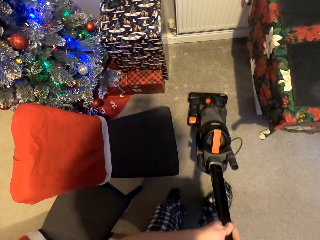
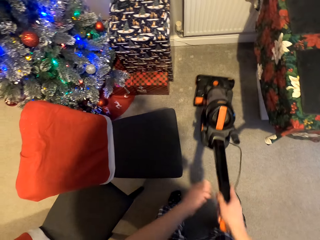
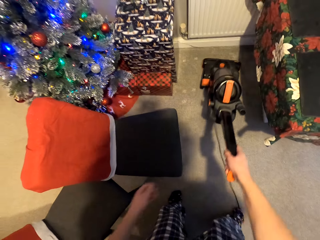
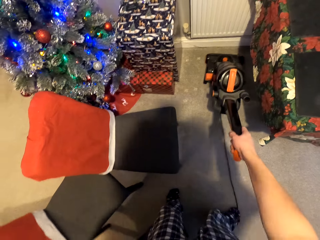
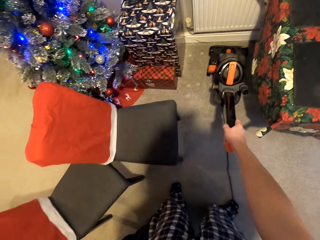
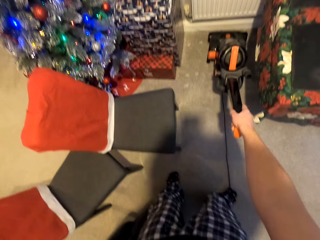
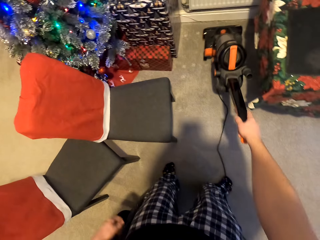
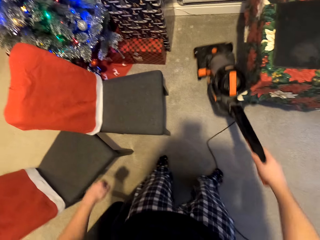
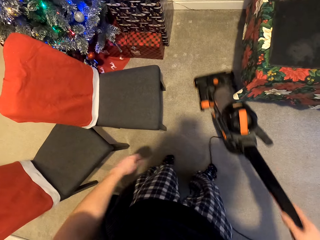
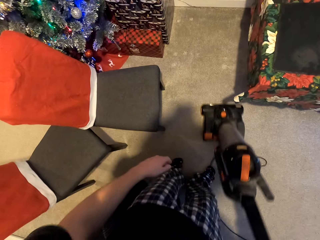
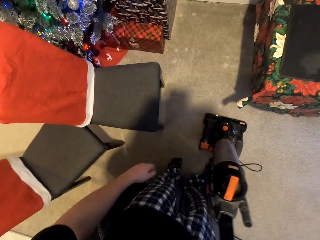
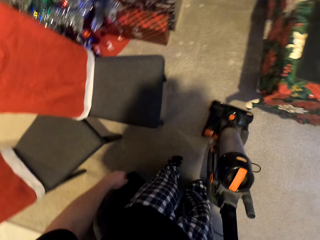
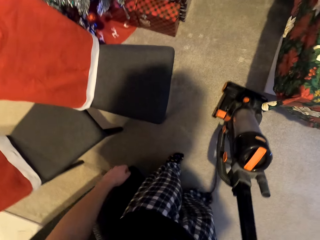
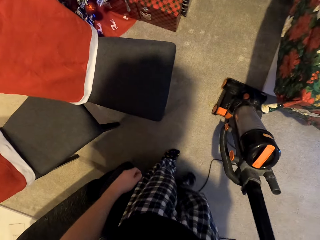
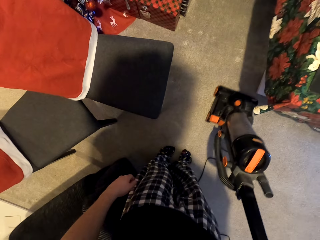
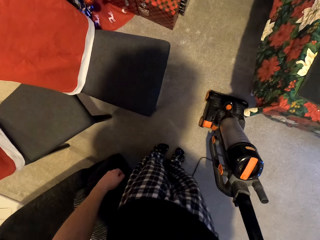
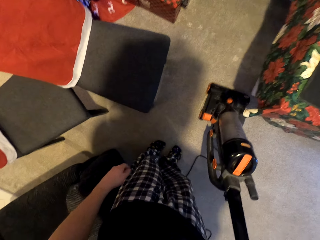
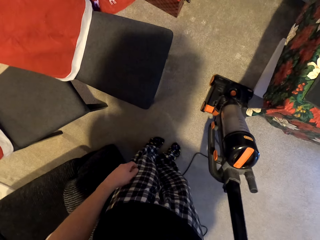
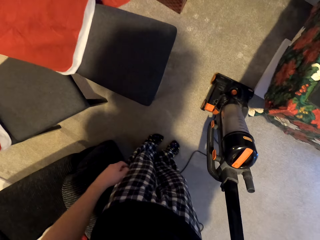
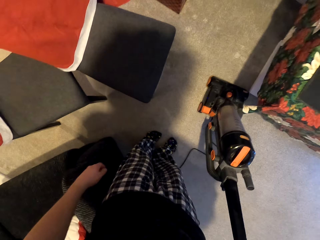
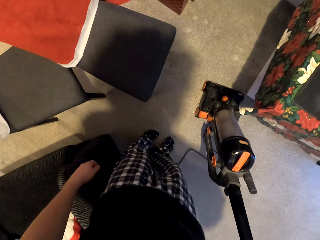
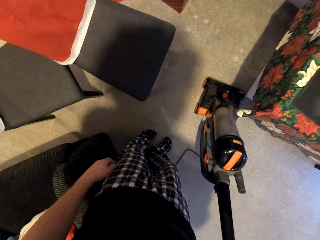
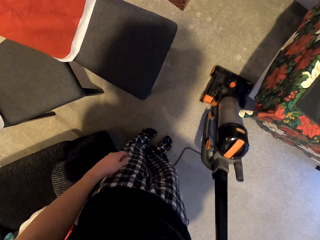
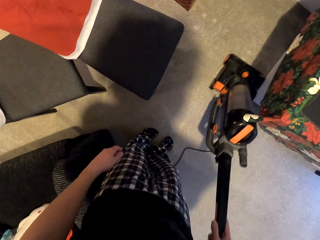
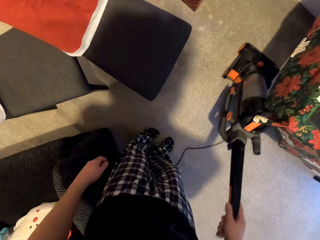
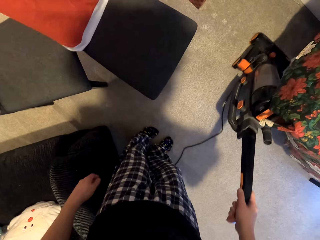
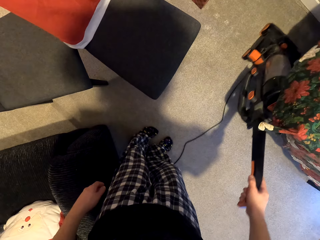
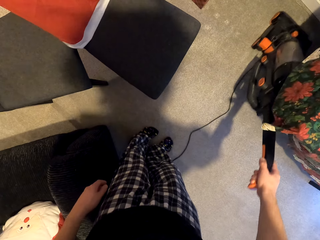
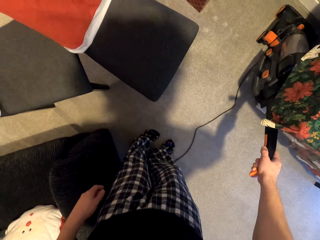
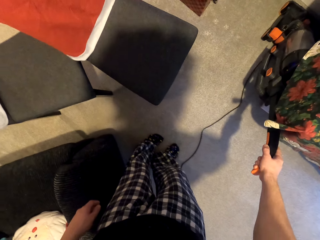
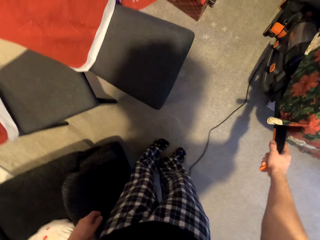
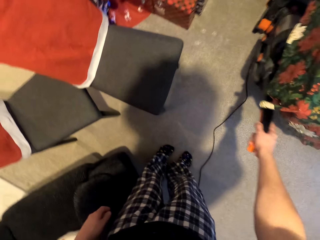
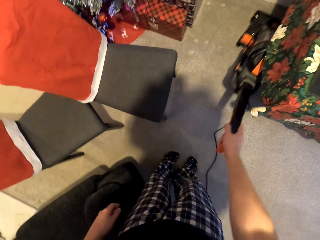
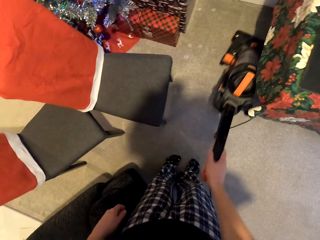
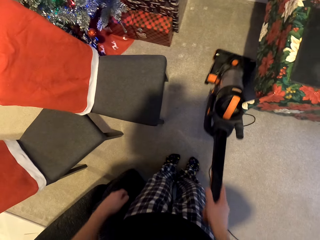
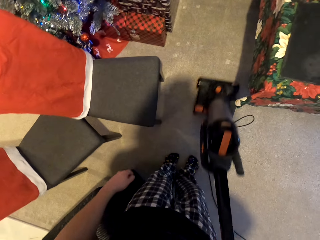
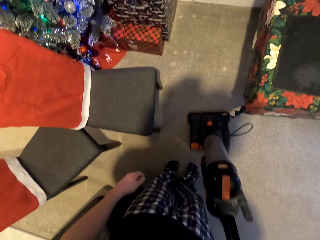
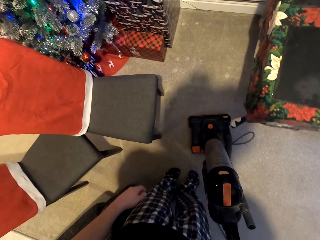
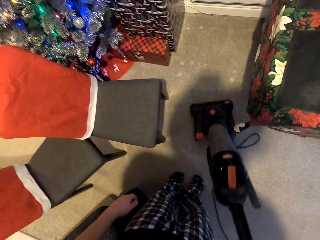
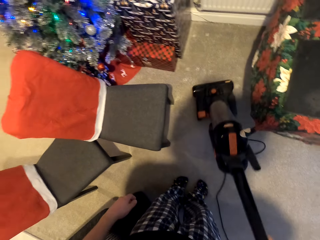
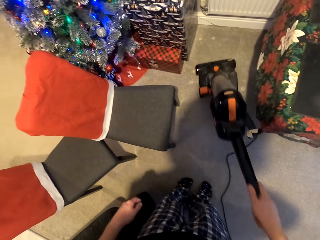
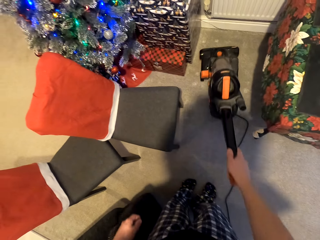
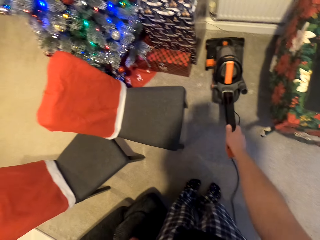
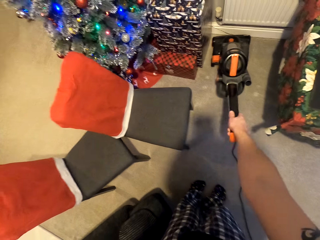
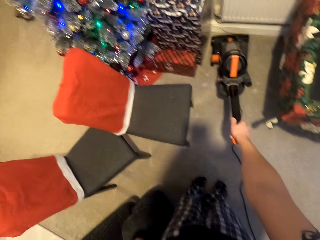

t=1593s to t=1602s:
The camera wearer pulls the vacuum cleaner downwards. They move the vacuum cleaner upwards. They pull the vacuum cleaner downwards. They move the vacuum cleaner upwards. They pull the vacuum cleaner downwards. They move the vacuum cleaner upwards.

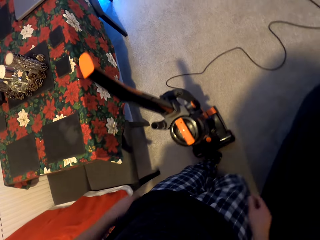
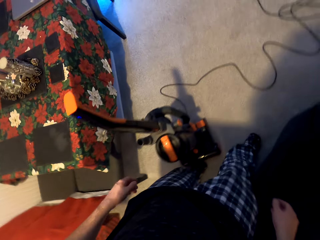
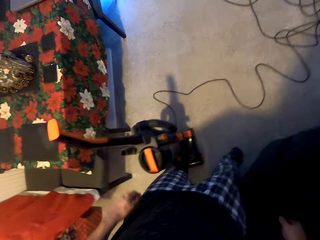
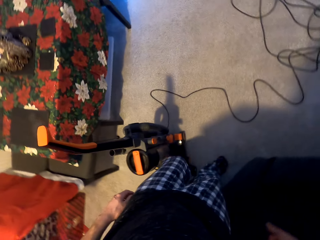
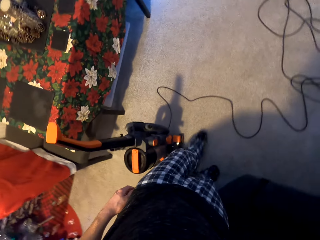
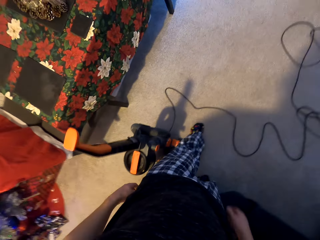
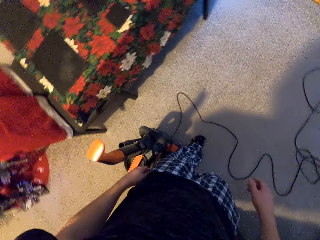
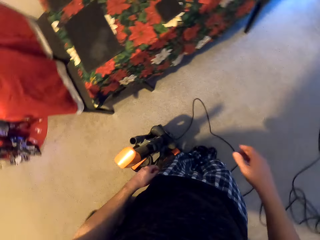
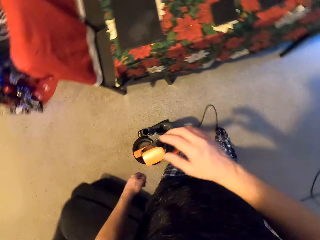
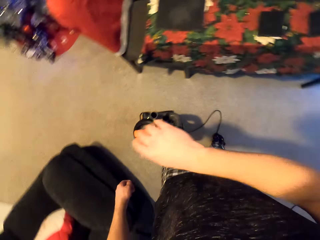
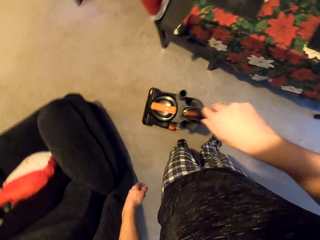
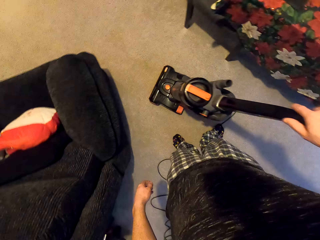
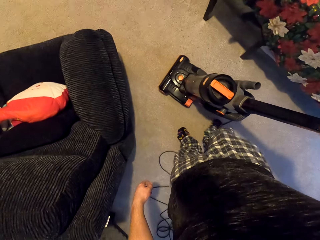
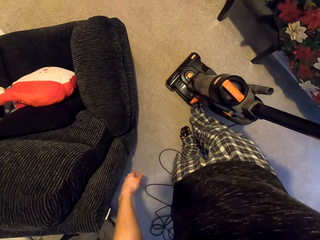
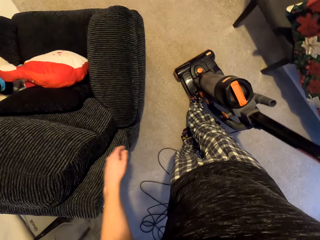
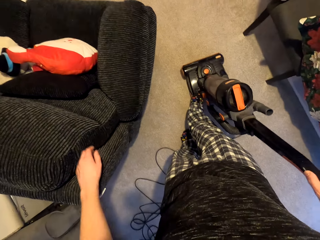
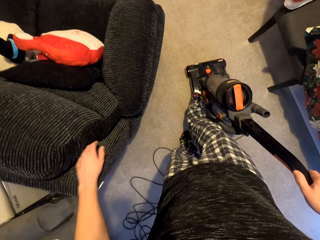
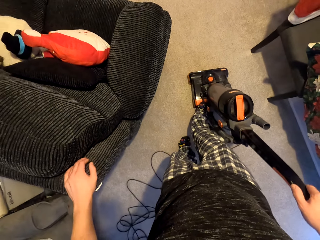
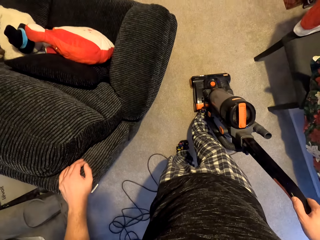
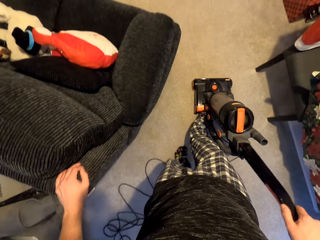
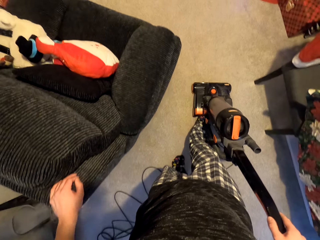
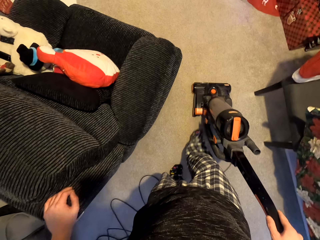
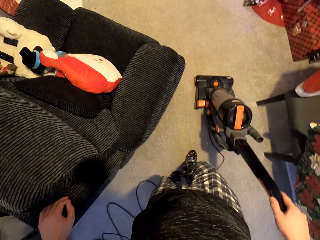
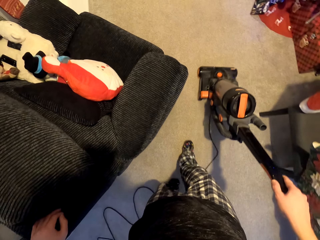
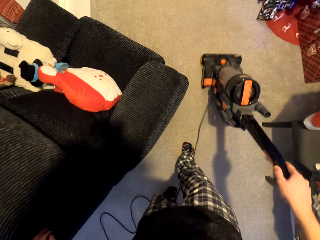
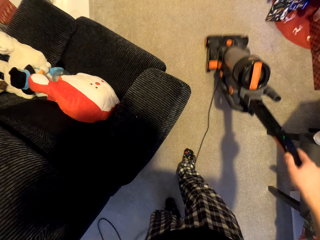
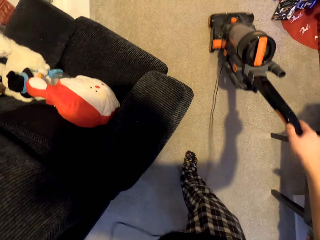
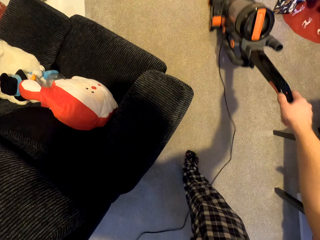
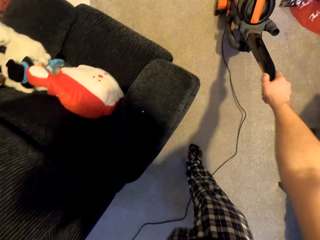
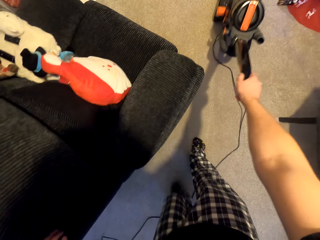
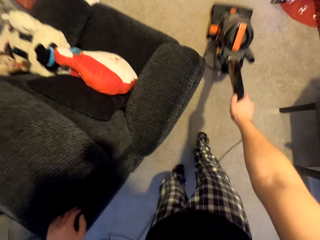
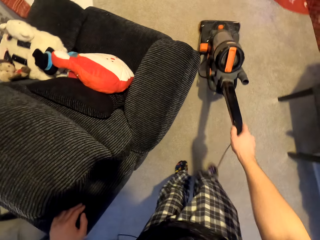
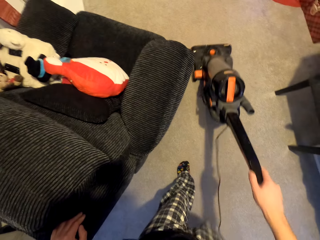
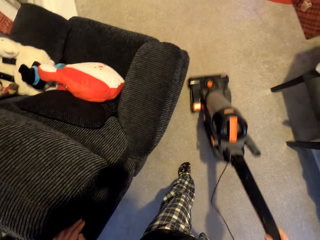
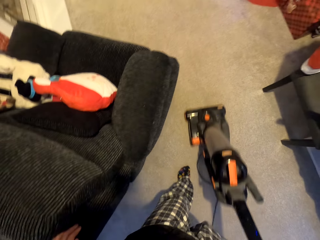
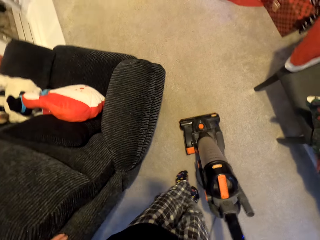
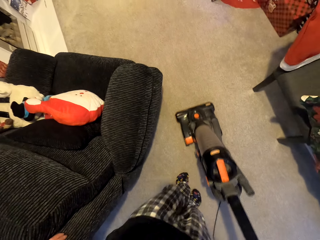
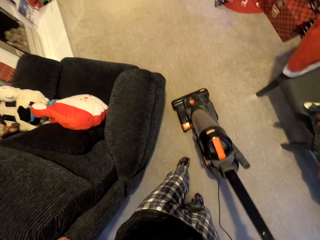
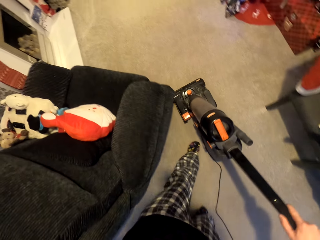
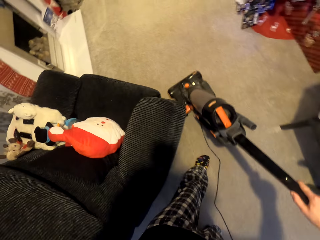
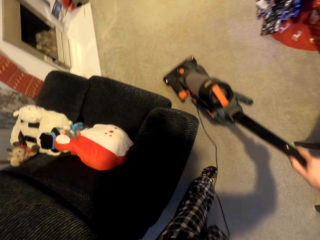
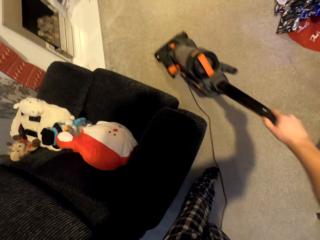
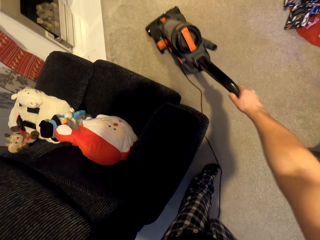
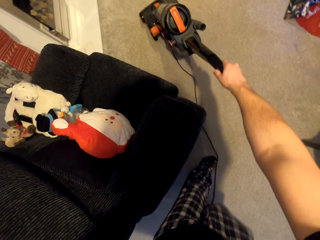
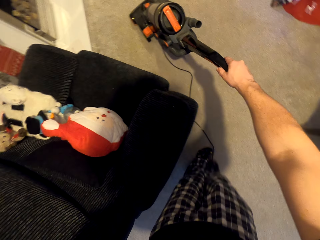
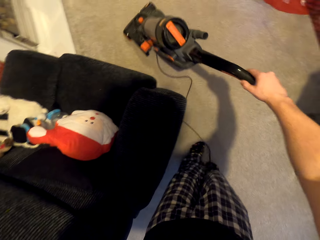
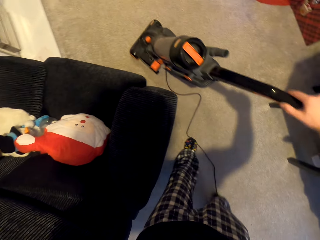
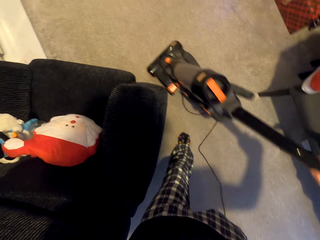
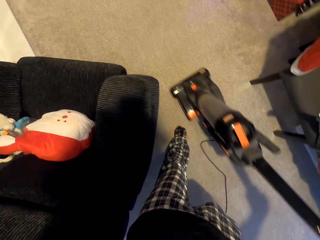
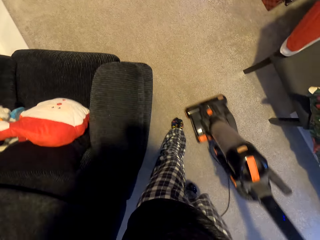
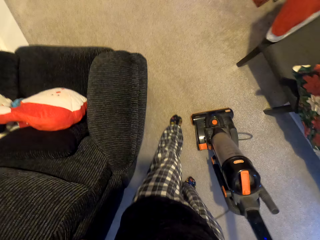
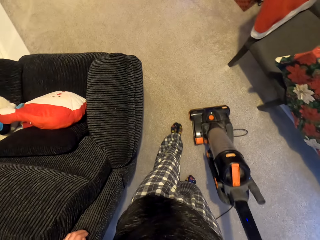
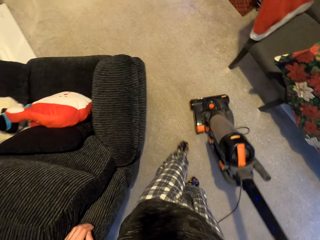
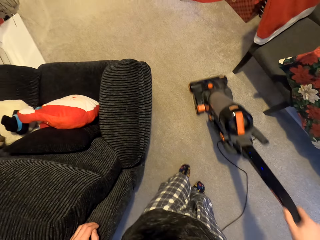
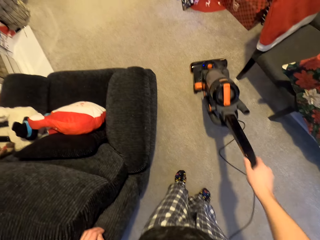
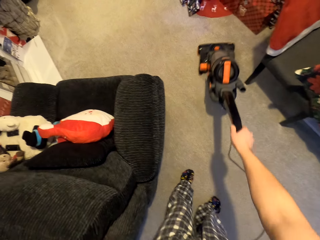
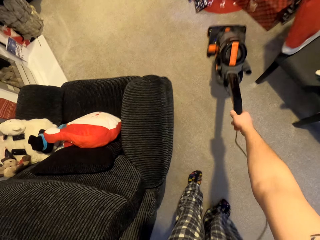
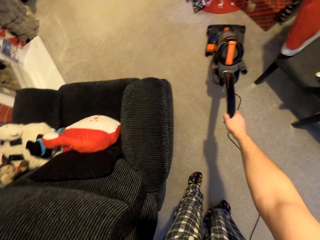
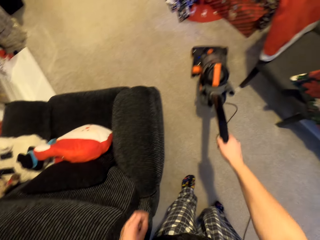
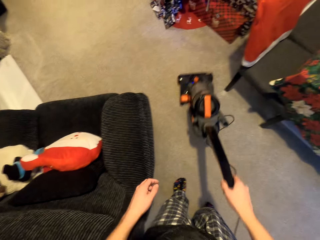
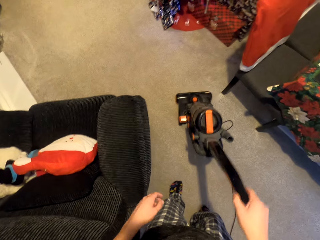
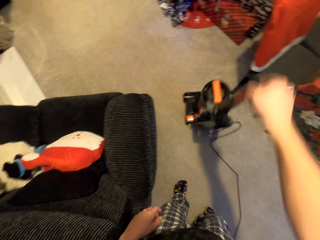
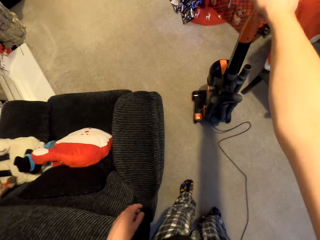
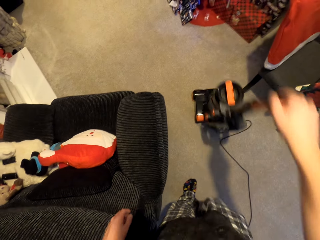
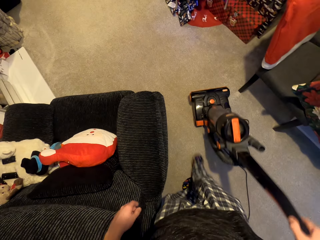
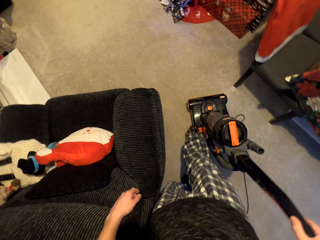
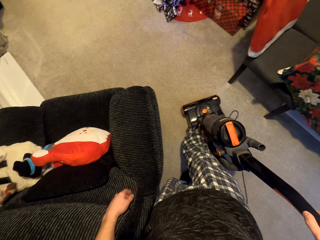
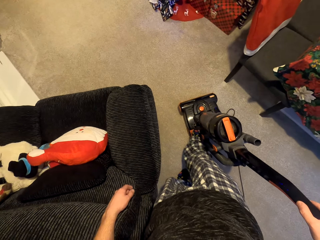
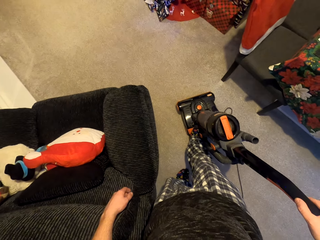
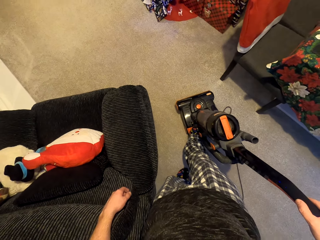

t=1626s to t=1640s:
The camera wearer holds the vacuum cleaner. They take the vacuum cleaner machine. They step on the vacuum cleaner. They clean the carpet using the vacuum cleaner machine. They move the vacuum cleaner upwards. They pull the vacuum cleaner downwards. They move the vacuum cleaner upwards. They pull the vacuum cleaner backwards. They move the vacuum cleaner to the front. They pull the vacuum cleaner backwards. They hold the vacuum cleaner upright. They pull the vacuum cleaner backwards.
